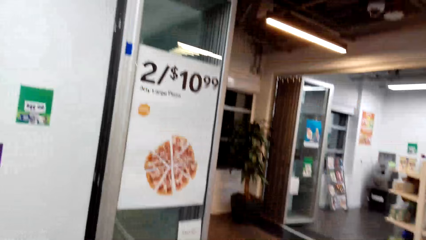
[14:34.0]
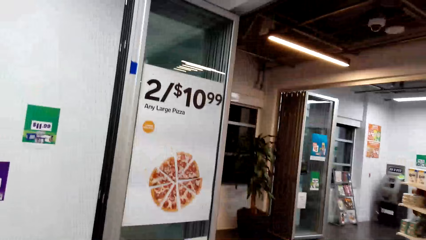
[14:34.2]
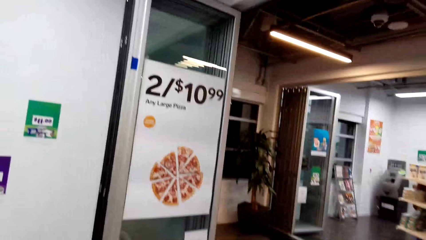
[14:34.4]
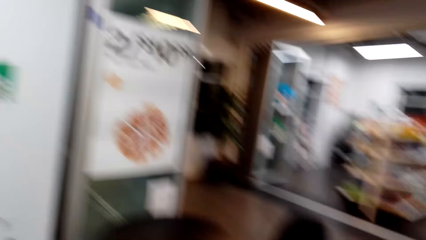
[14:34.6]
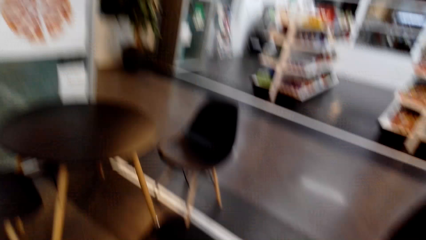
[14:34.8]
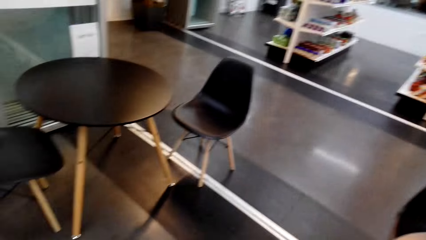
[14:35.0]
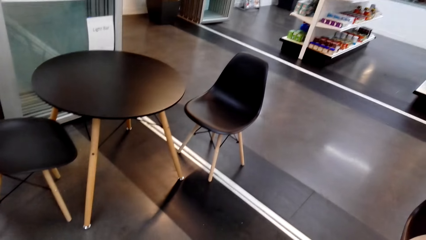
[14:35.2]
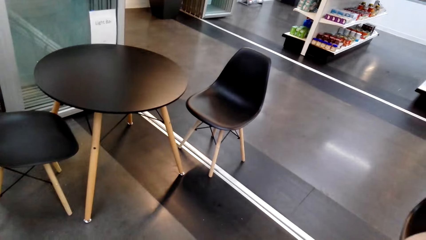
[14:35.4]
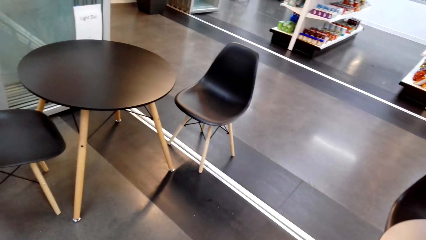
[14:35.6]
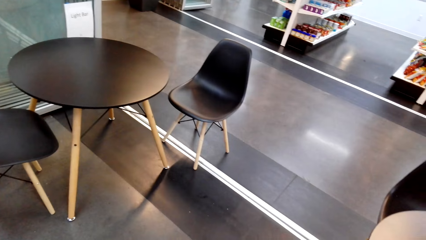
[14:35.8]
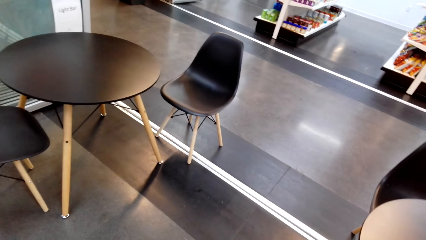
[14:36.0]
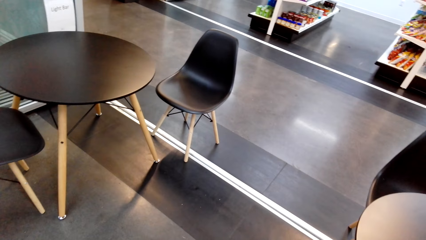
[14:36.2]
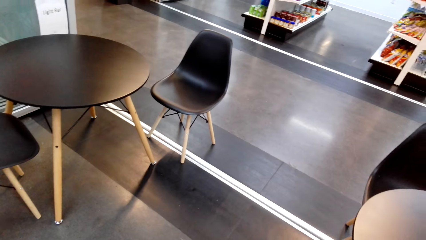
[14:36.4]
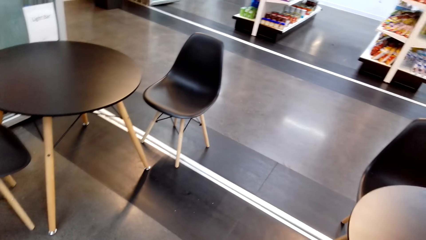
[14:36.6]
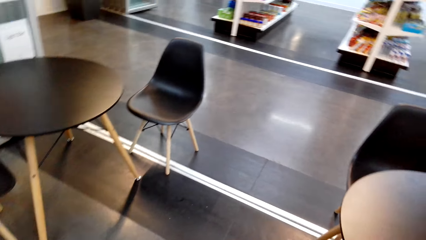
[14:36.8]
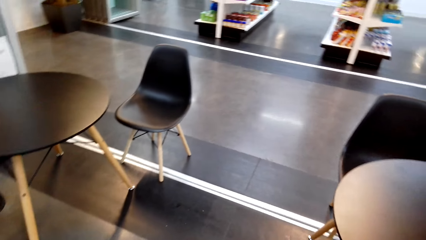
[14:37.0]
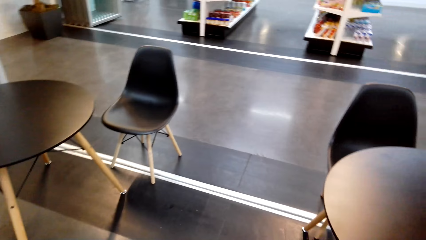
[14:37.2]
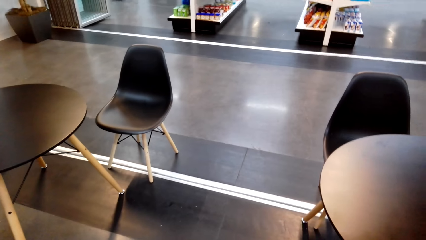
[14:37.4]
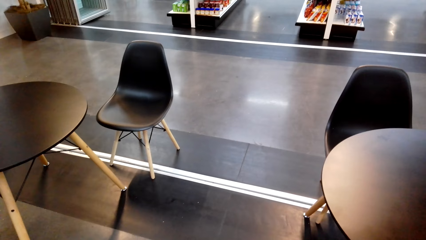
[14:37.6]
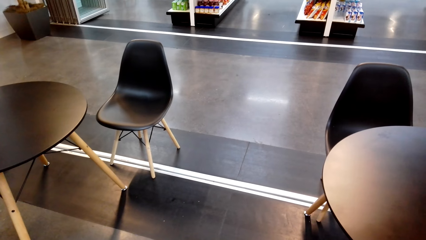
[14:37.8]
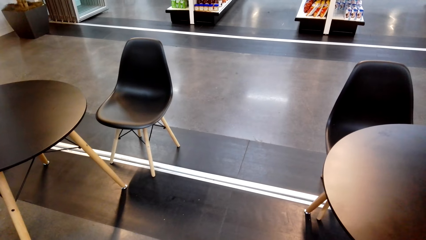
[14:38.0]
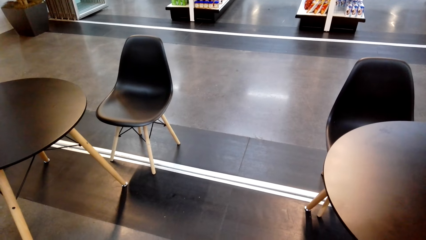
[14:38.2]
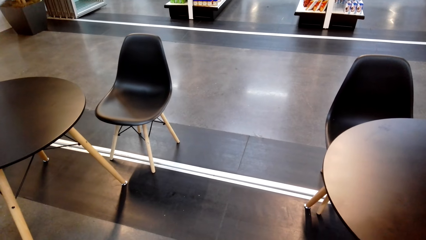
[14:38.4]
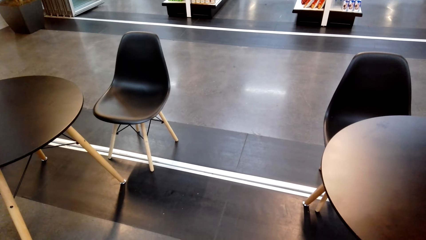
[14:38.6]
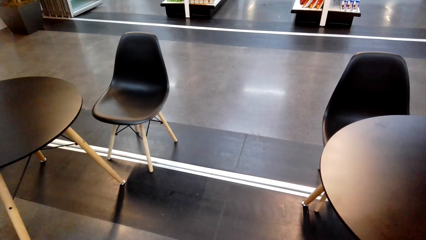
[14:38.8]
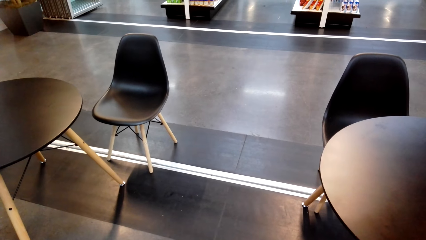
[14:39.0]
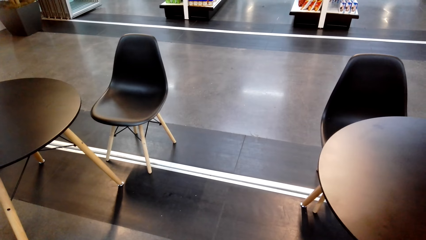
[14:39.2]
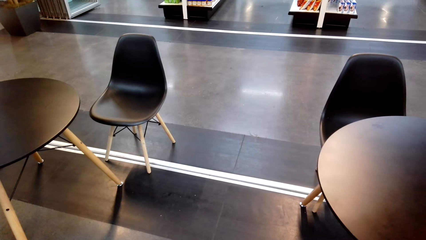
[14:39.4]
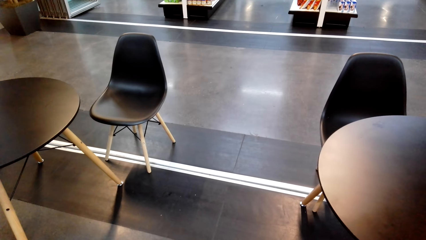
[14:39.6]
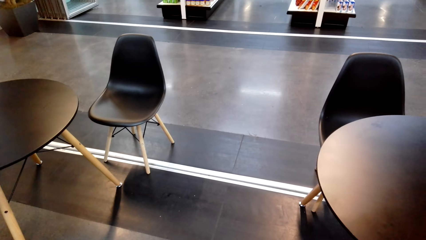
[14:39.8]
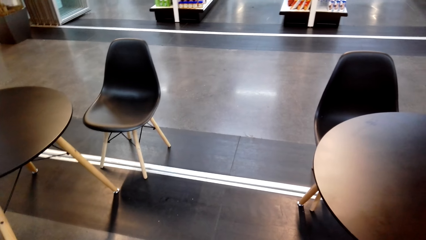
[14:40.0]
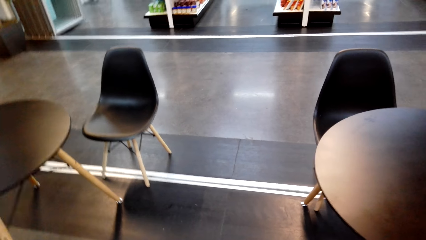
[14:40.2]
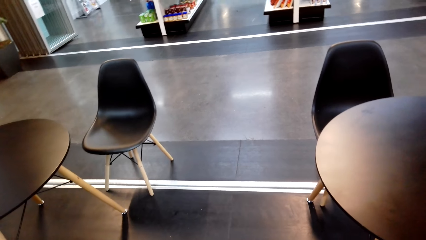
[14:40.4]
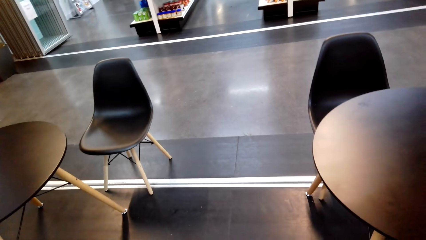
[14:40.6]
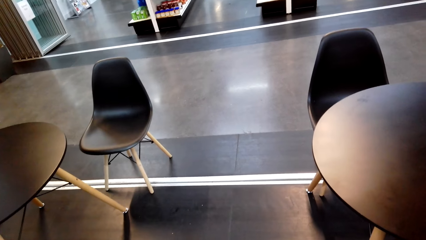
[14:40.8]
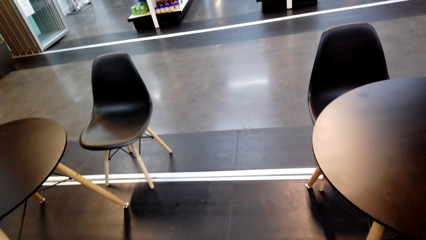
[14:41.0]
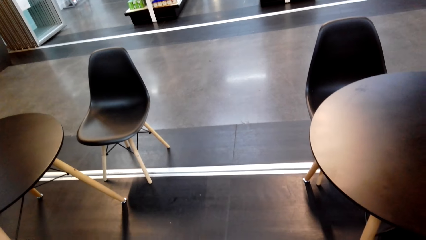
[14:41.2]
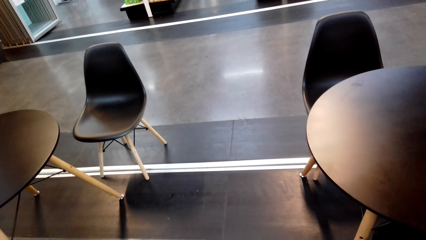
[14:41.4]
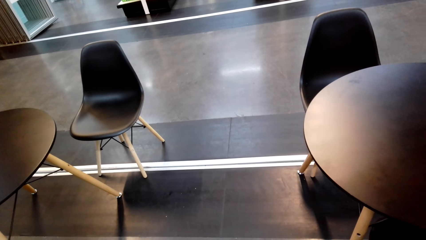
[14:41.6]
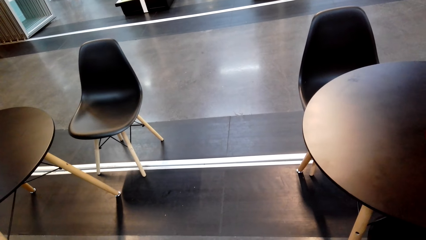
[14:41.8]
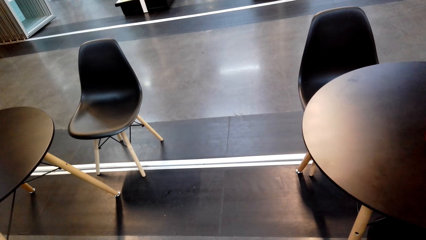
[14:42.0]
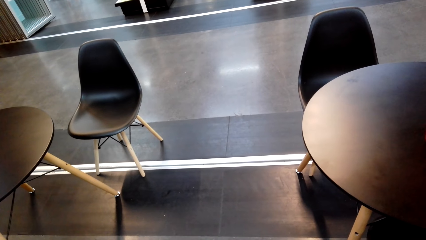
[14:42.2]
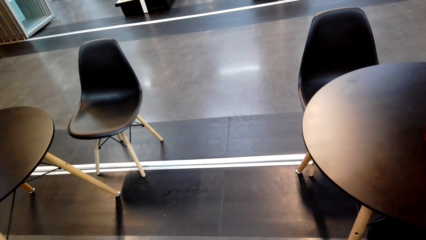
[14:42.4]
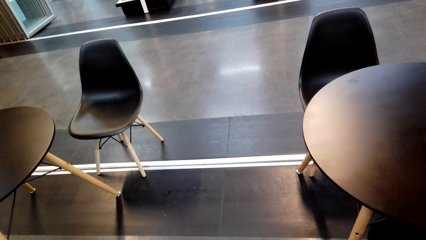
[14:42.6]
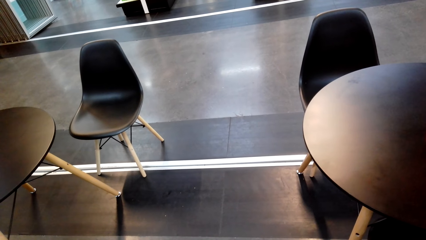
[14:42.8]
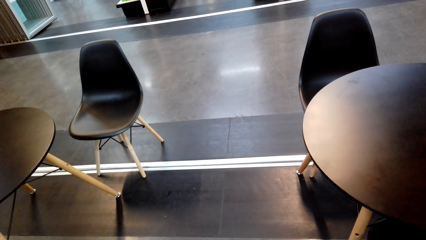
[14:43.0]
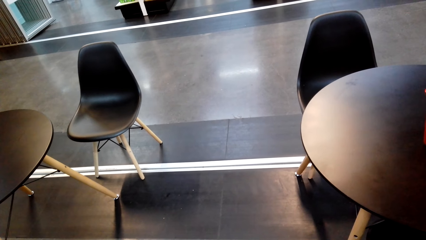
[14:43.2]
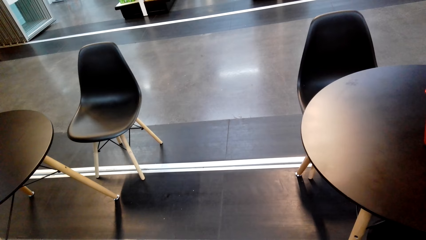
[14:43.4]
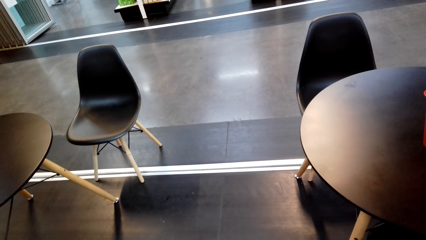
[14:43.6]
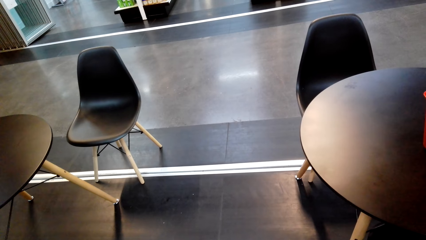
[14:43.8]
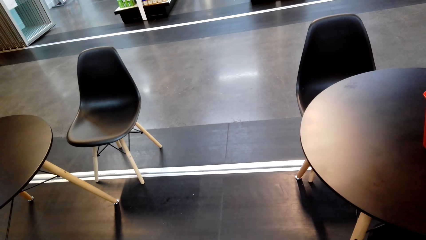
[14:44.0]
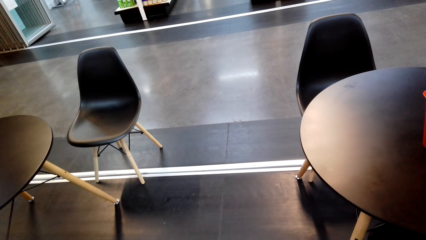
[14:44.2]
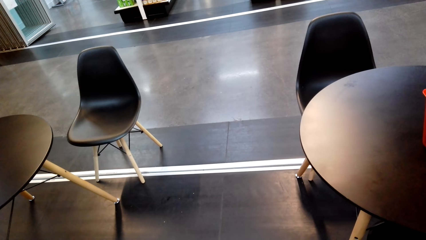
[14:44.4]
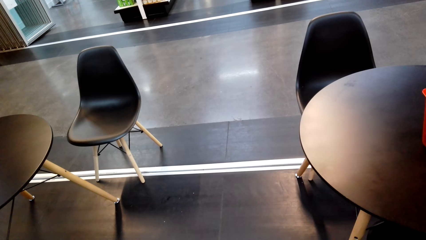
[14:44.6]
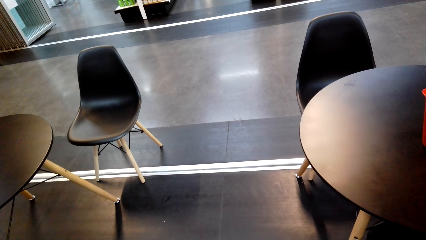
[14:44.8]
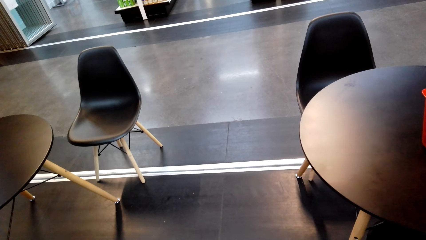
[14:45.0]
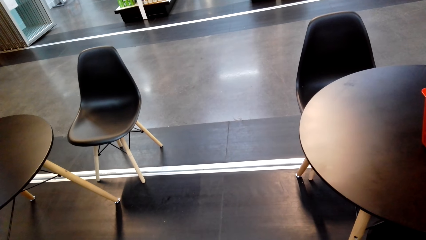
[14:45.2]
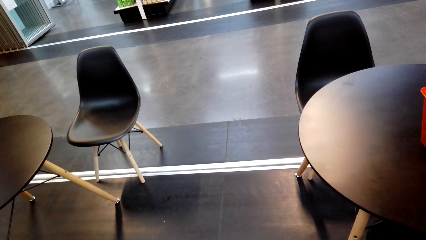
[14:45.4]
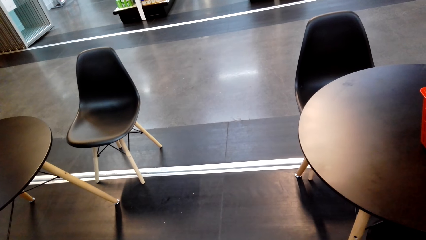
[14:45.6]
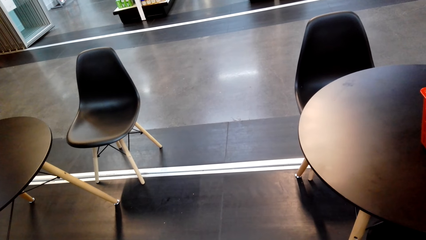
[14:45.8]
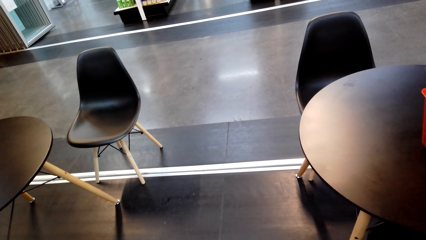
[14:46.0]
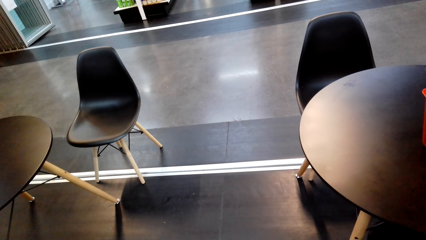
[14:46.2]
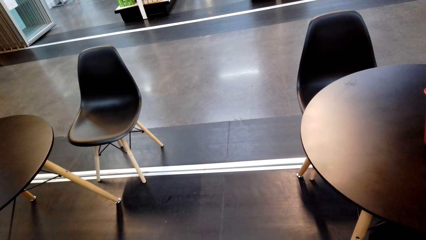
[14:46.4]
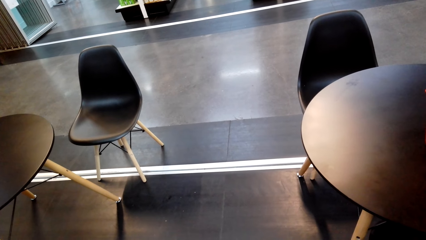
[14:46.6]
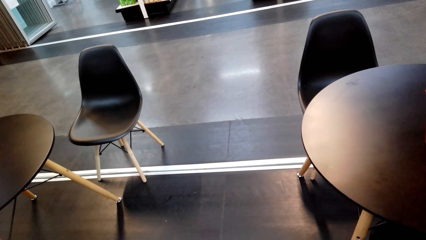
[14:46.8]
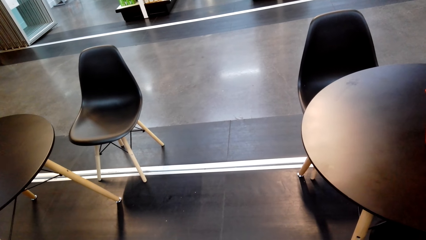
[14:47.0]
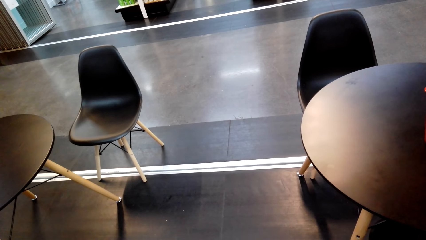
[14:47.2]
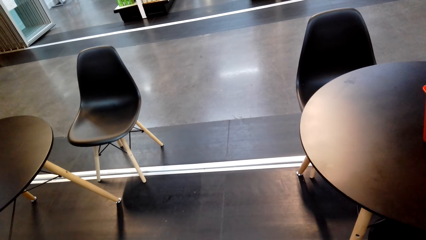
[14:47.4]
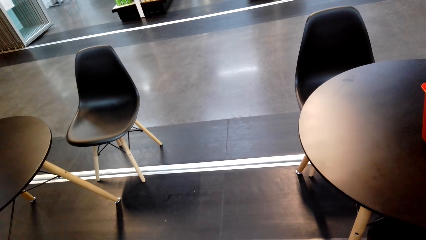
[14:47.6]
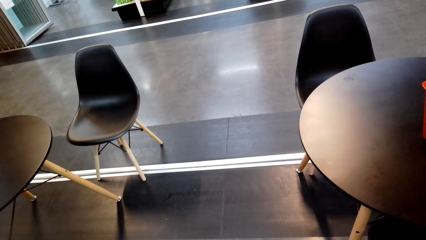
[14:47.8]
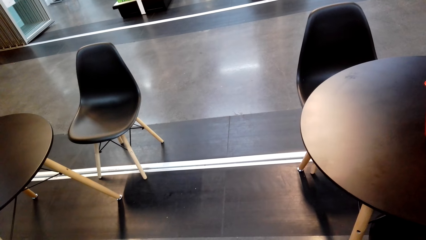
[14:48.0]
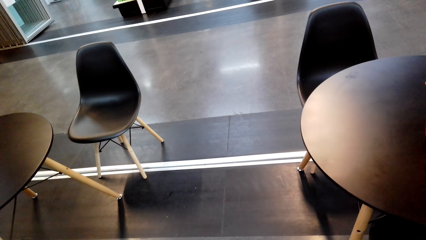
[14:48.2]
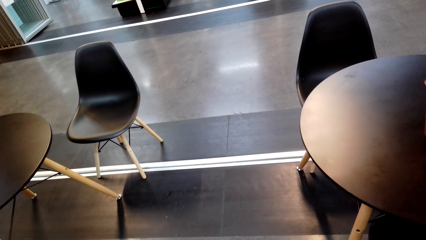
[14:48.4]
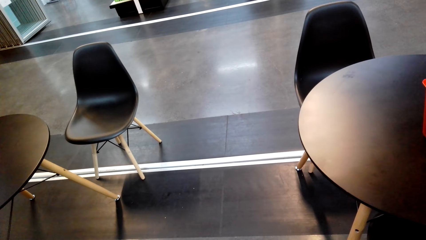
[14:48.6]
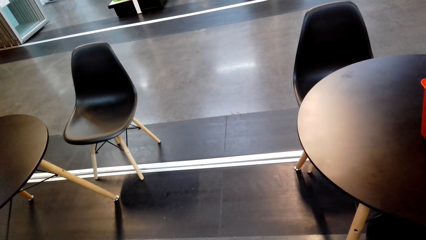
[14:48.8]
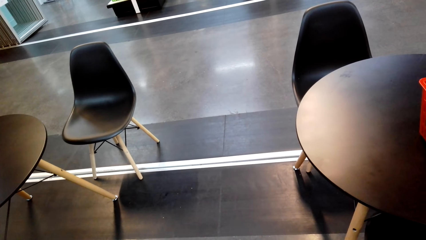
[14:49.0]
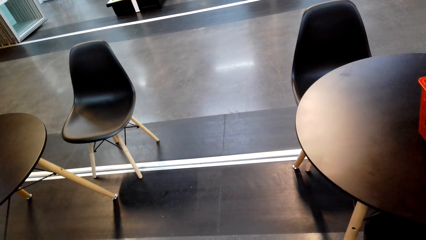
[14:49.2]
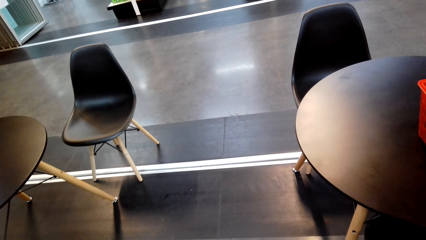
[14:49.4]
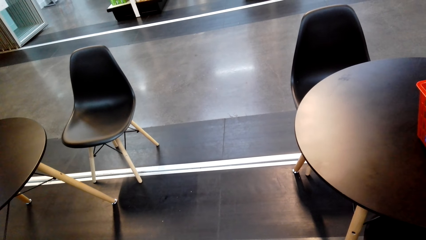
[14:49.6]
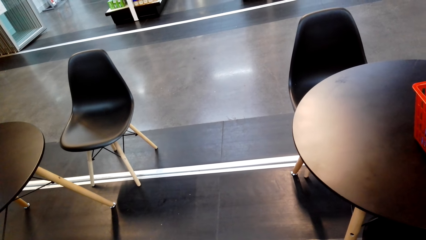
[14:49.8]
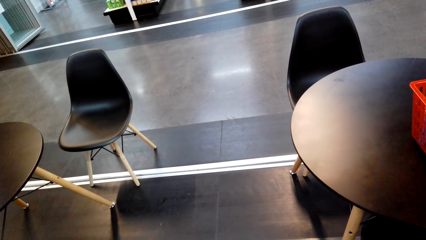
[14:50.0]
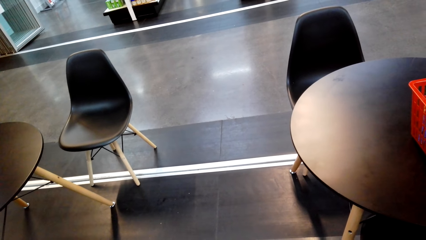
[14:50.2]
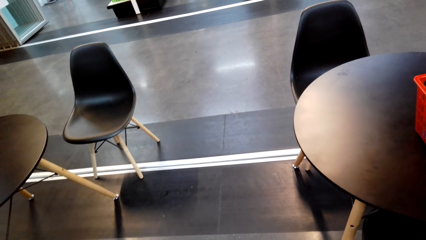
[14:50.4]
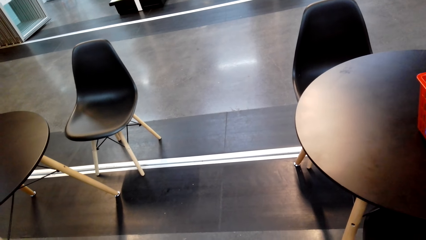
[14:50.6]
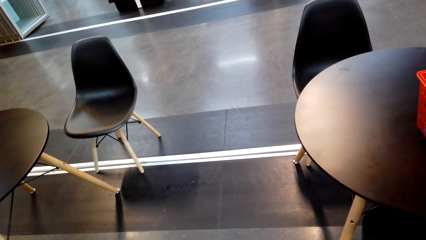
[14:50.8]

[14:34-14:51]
The camera wearer stands.
